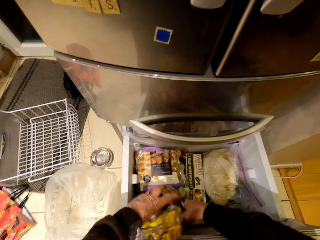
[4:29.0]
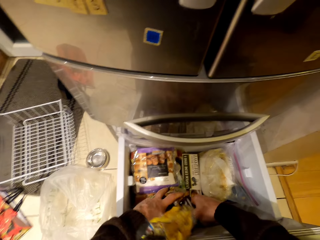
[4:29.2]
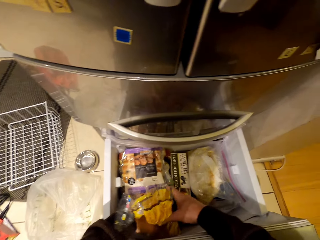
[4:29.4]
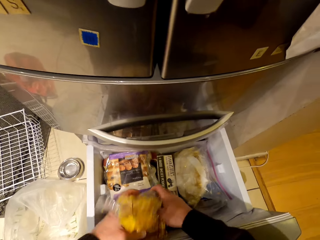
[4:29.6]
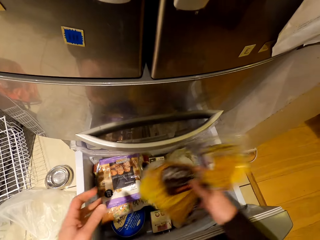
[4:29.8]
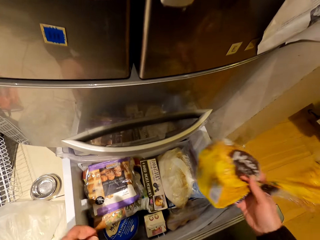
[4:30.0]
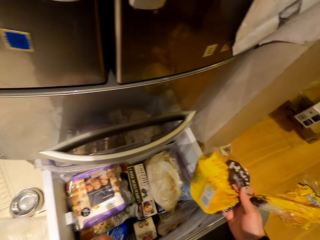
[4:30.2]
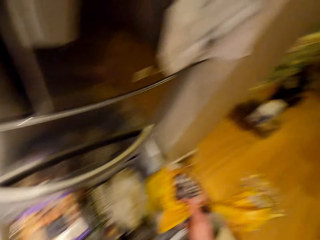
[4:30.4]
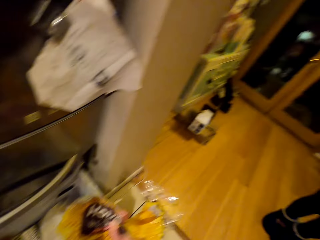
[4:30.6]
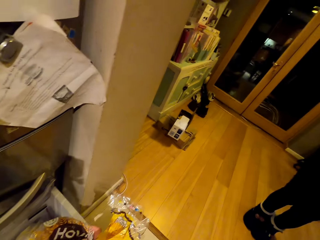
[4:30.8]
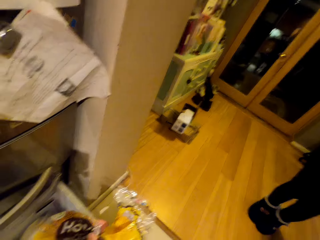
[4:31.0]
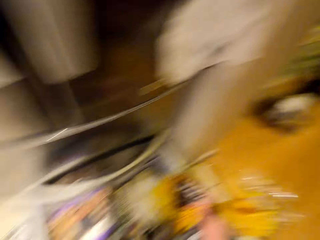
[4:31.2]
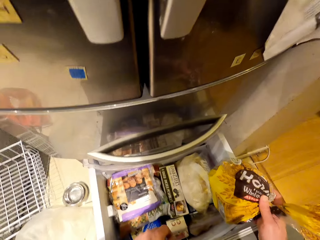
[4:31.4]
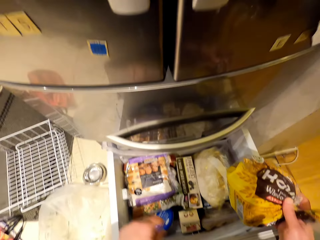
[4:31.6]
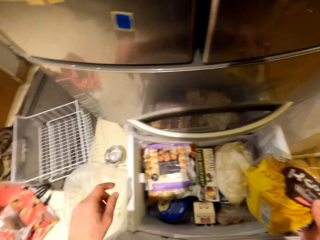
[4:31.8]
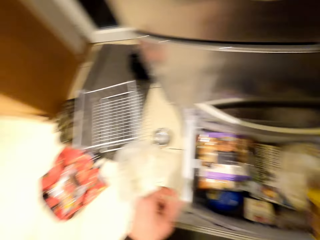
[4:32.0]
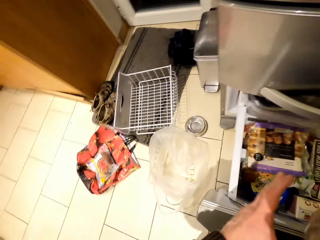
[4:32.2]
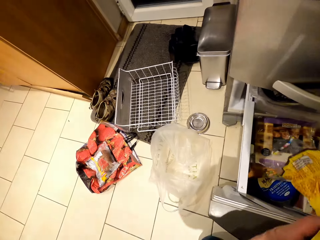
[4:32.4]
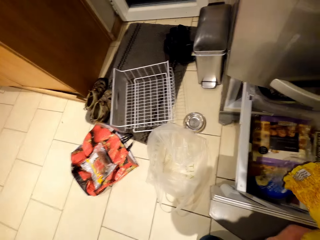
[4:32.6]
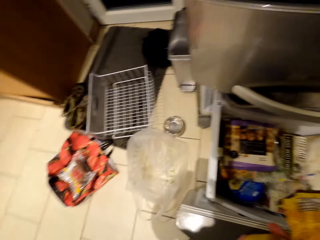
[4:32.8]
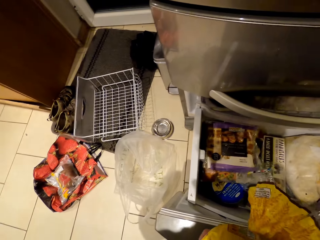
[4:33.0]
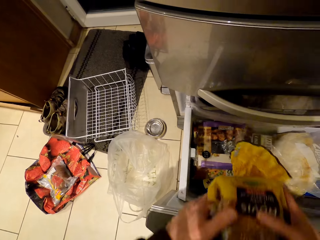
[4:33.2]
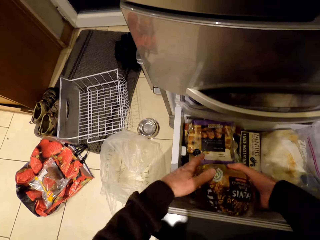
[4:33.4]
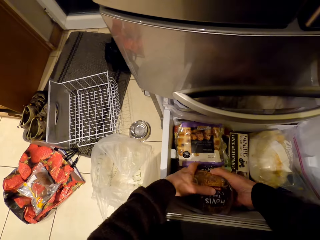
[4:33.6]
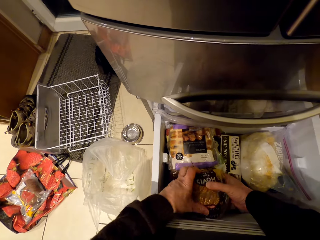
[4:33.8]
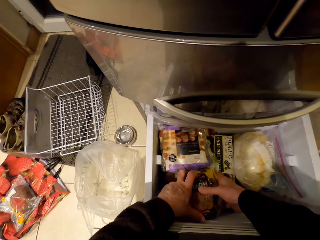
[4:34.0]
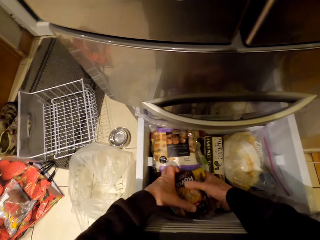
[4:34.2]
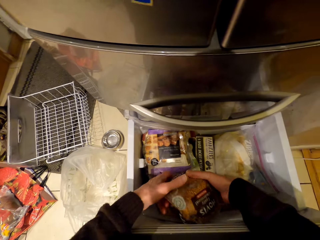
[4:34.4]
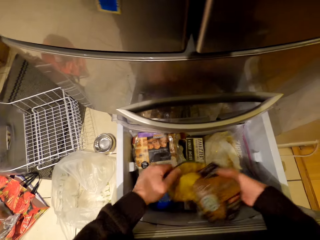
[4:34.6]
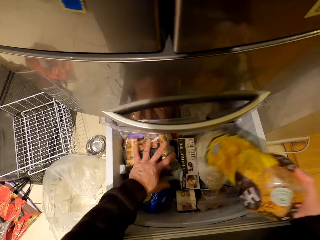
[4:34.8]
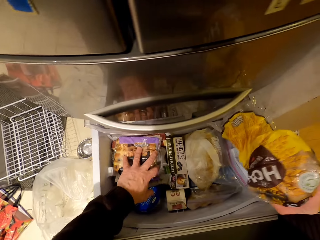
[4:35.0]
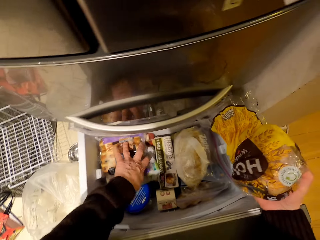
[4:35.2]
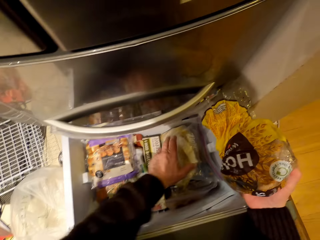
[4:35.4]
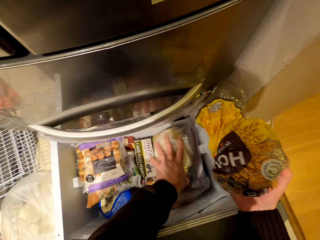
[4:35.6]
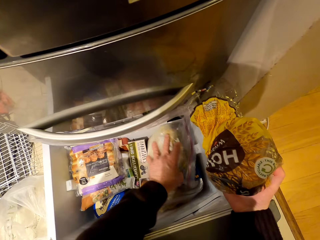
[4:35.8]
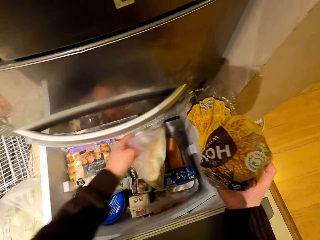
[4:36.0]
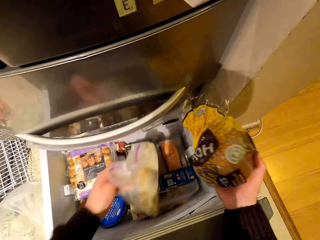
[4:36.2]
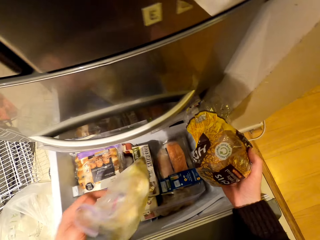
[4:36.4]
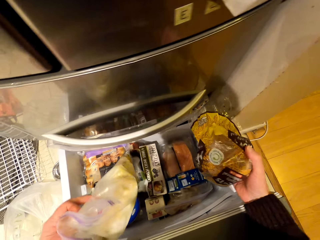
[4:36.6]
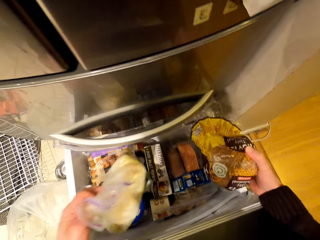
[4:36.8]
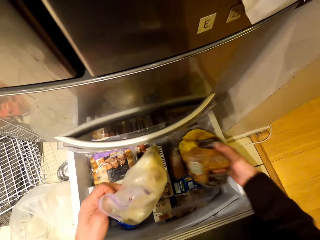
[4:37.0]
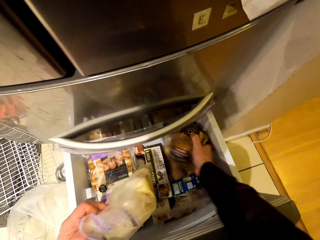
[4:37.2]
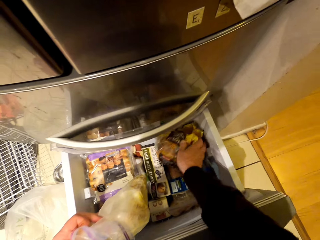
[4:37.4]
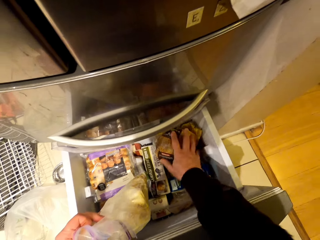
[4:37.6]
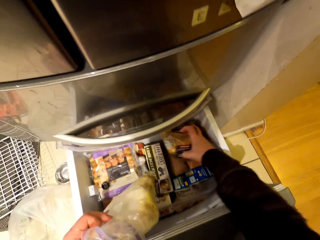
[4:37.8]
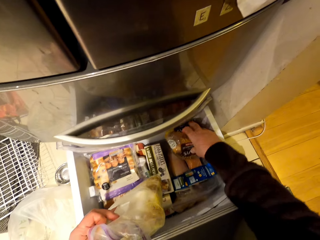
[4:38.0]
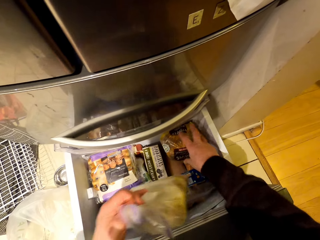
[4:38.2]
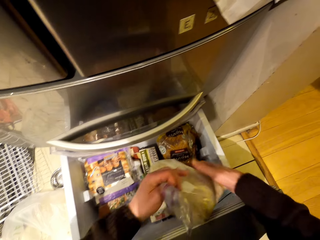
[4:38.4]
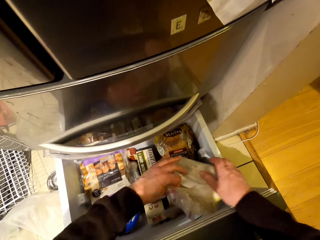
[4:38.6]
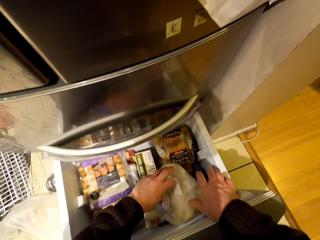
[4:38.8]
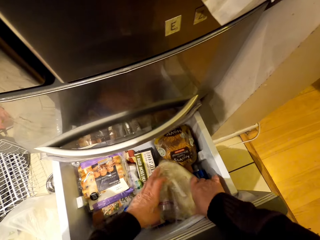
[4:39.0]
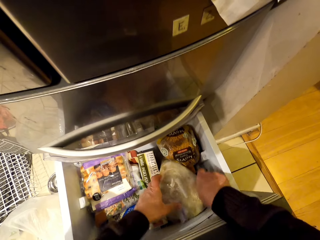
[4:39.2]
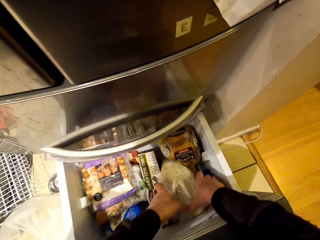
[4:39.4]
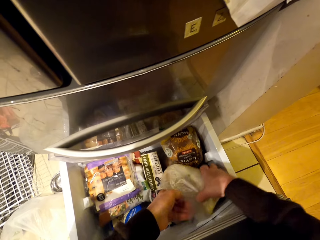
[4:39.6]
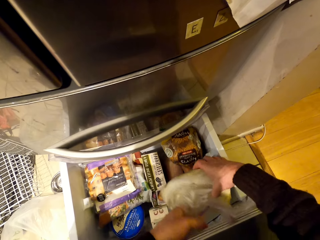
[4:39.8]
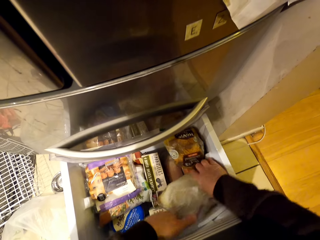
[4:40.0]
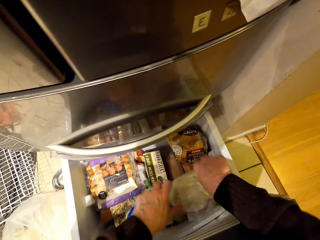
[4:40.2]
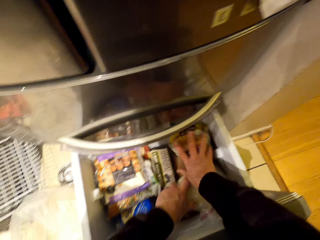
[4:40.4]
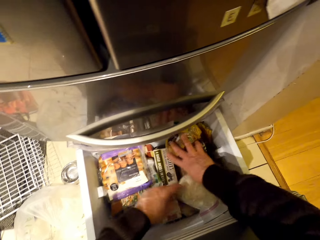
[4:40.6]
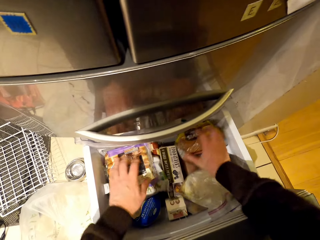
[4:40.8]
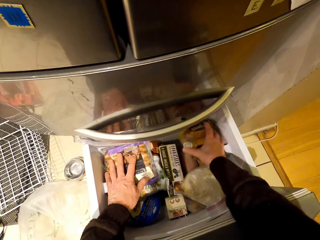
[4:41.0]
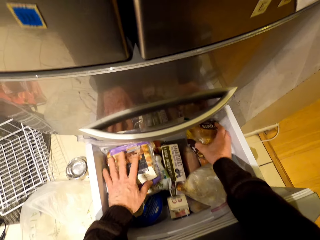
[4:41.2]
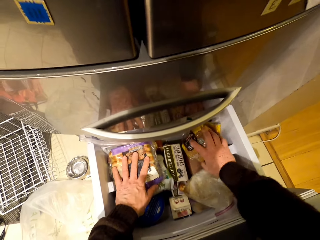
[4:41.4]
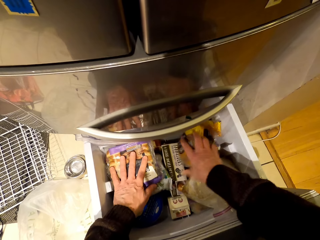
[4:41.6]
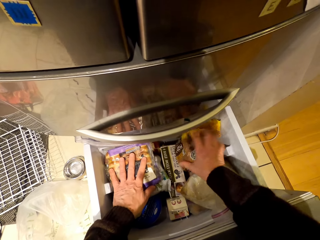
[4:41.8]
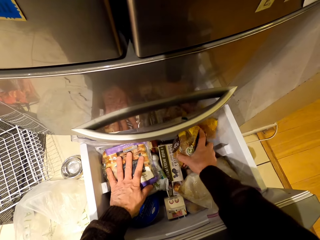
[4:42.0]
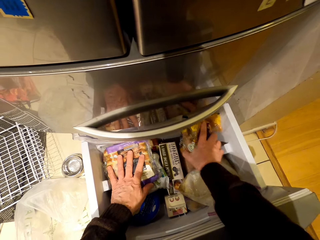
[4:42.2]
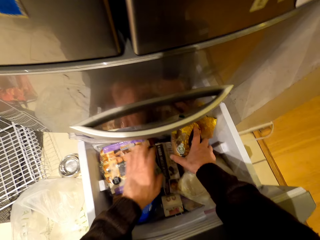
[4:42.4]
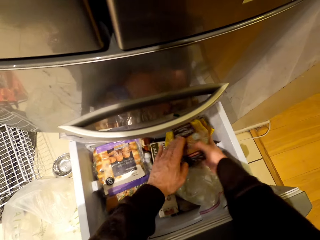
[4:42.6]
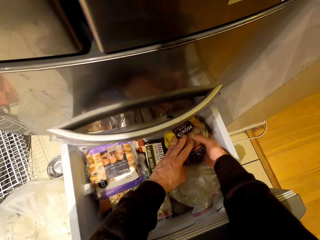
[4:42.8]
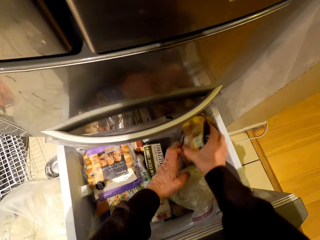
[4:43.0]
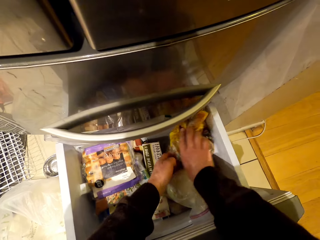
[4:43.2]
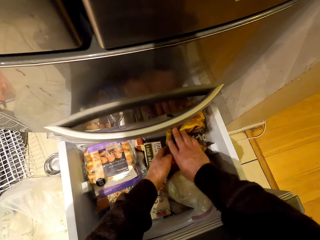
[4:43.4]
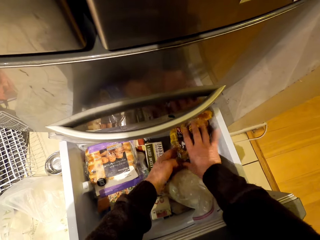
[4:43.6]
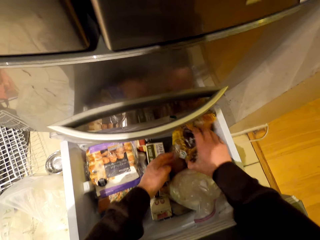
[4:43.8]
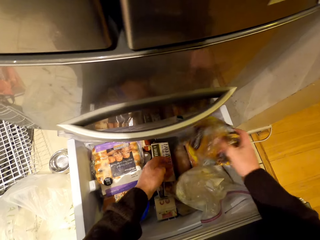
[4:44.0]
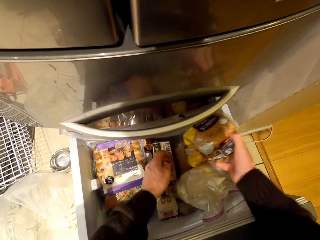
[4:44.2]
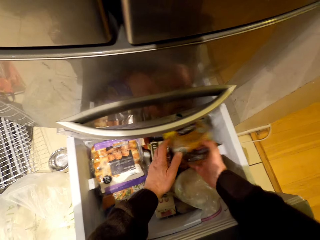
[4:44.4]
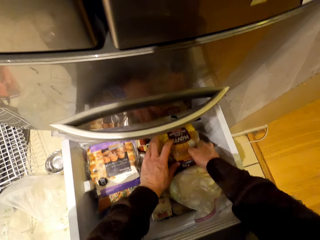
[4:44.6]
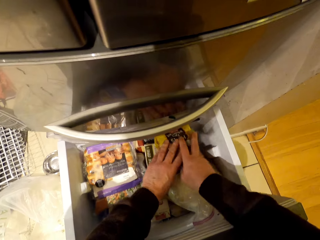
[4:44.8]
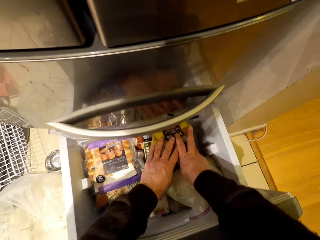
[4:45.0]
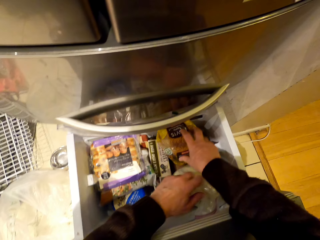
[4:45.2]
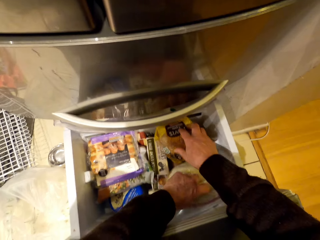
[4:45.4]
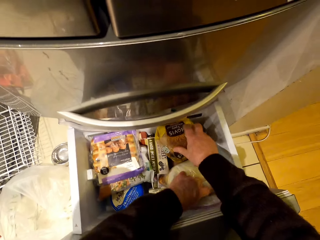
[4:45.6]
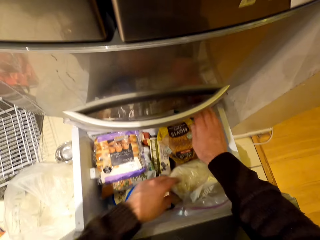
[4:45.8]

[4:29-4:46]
The camera wearer puts the cake in the fridge. They look around. A woman stands close to the camera wearer. The camera wearer puts the cake in the fridge. They move packages of something in the fridge. They pick the sachet from the drawer. They put the wrapped polythene in the drawer in the fridge. They put back the sachet in the fridge. They arrange the drawer. They move the cake in the fridge.

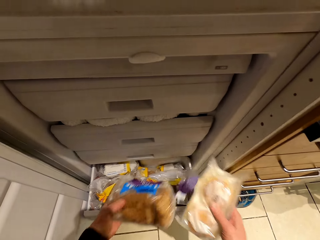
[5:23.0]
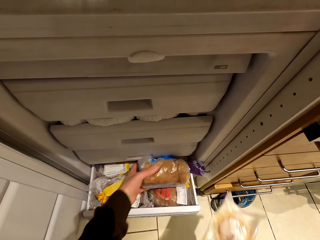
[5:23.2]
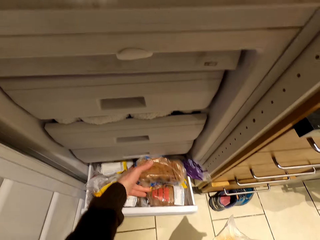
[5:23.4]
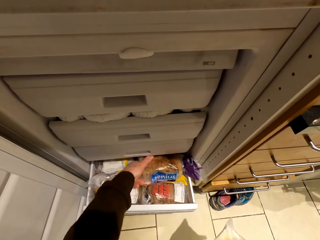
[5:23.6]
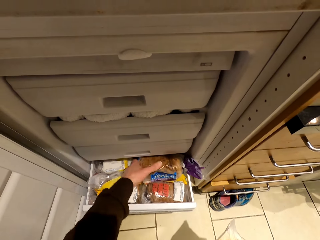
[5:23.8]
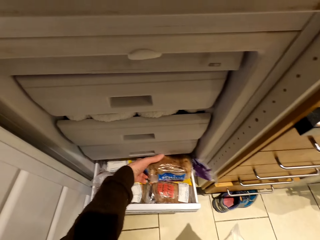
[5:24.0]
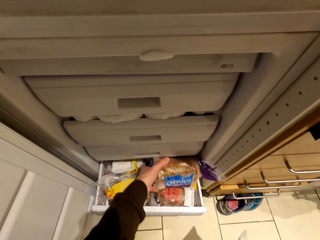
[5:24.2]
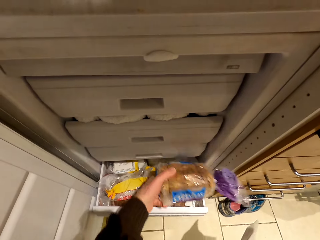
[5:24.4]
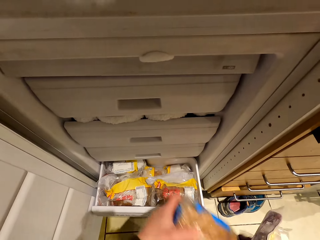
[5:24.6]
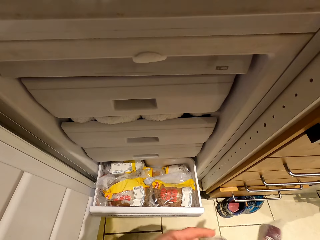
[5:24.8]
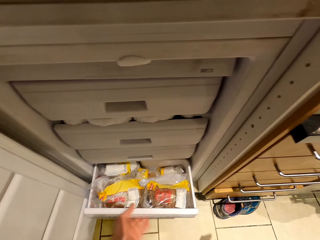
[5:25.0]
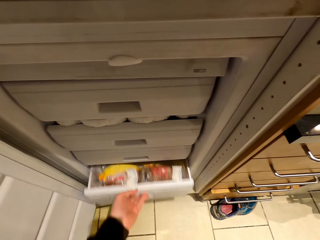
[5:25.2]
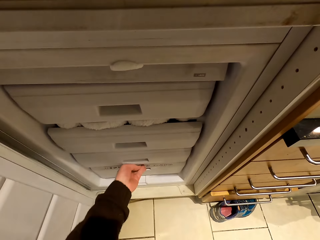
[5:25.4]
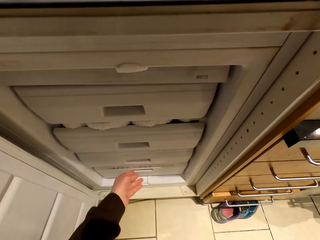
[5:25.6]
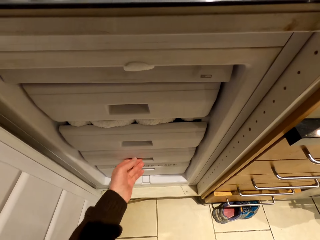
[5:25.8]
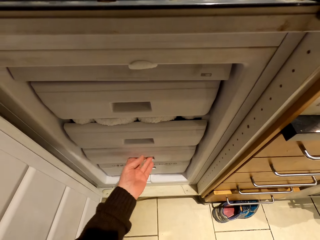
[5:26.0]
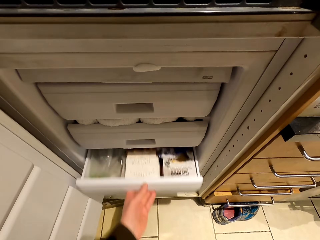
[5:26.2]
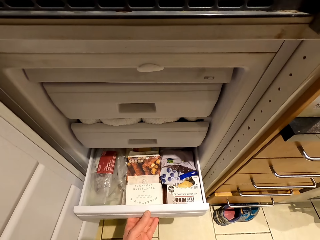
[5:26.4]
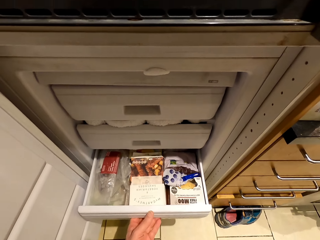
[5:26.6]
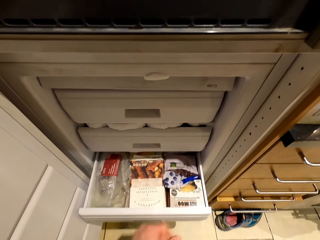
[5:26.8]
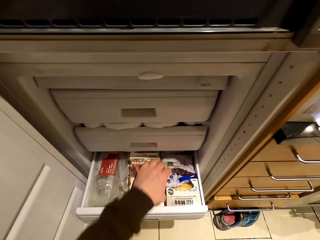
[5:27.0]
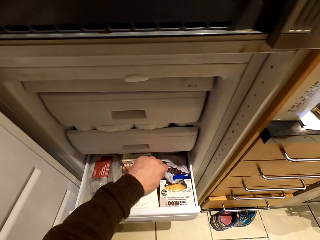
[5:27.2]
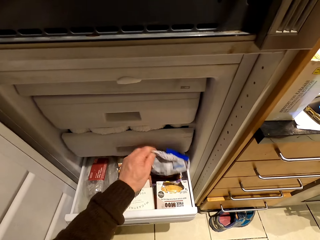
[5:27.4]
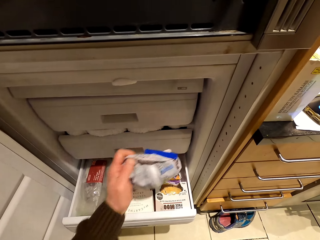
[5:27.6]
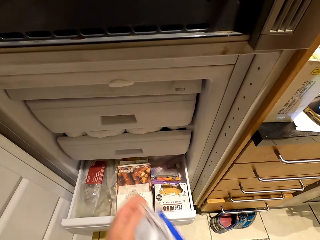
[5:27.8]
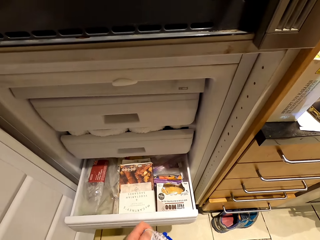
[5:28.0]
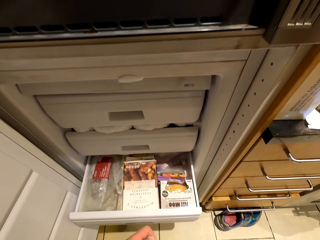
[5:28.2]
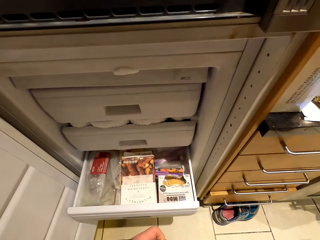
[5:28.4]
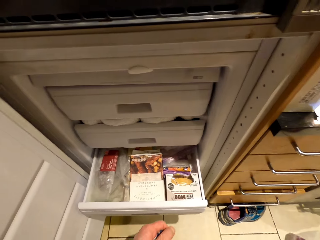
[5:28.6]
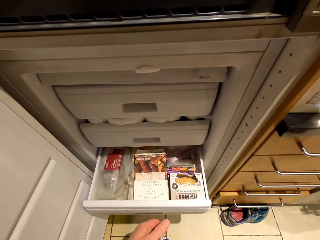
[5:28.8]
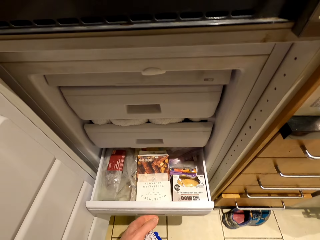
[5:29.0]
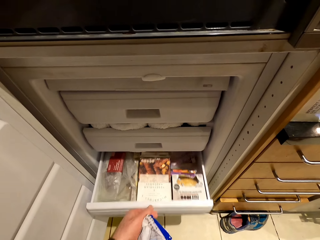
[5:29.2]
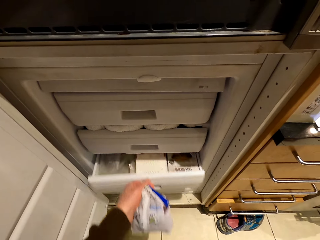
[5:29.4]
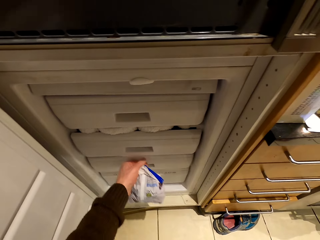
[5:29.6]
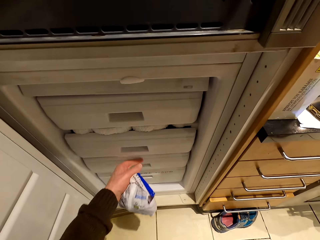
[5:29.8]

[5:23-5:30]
The camera wearer puts the bread into the fridge. They take the bread out of the fridge. They close the fridge drawer. They open a fridge drawer. They take out a packet of food from the drawer. They close the fridge drawer.
